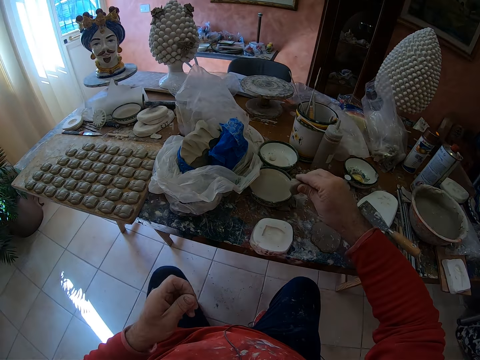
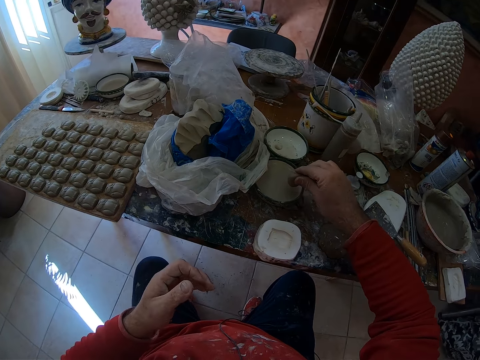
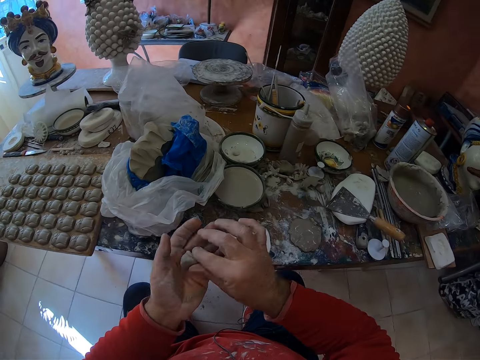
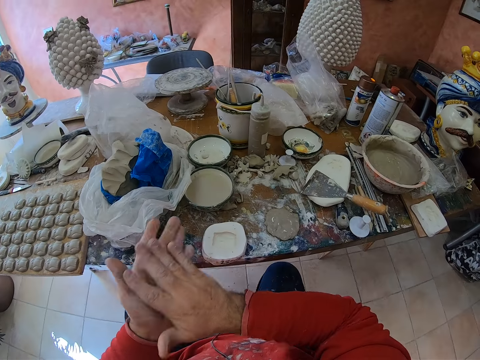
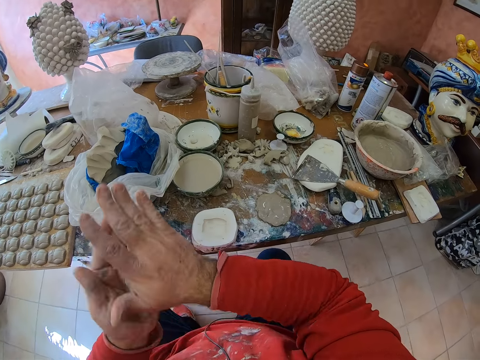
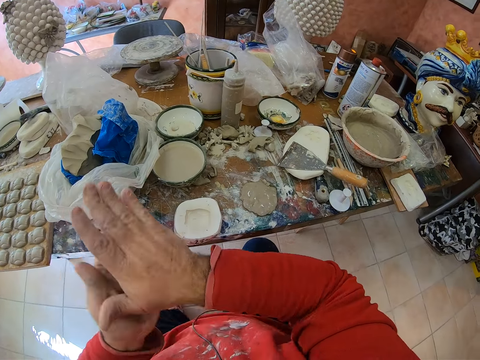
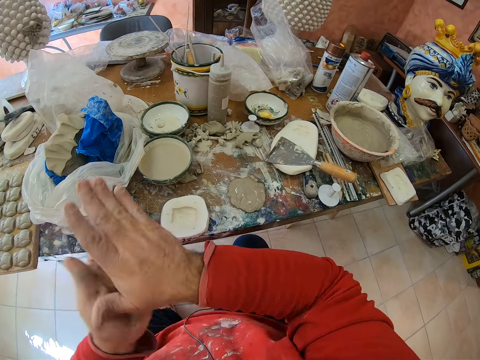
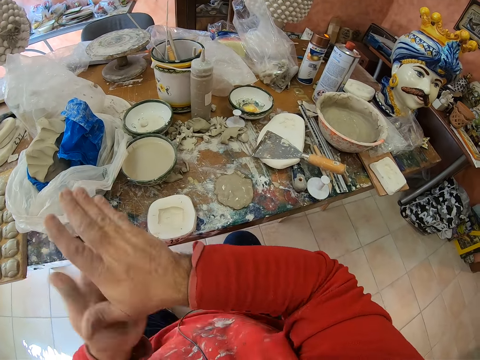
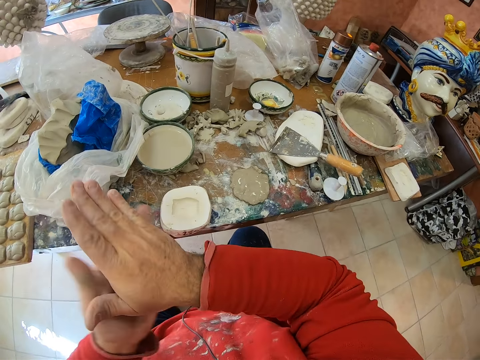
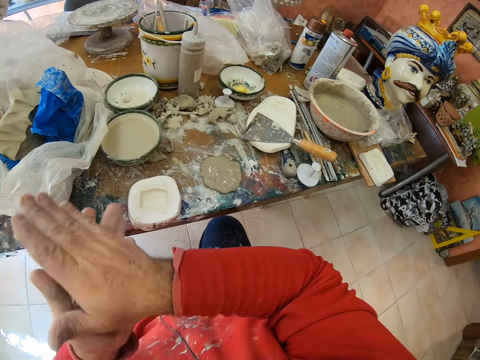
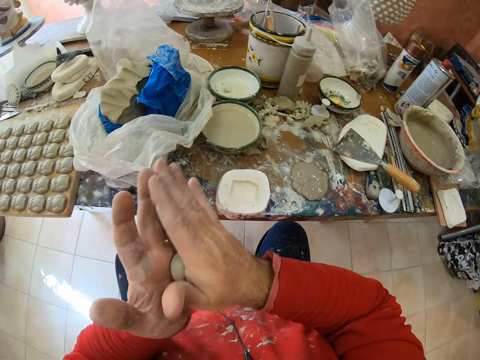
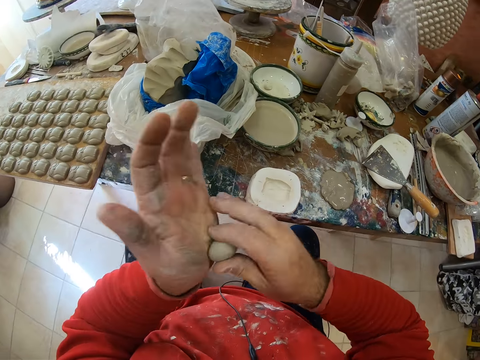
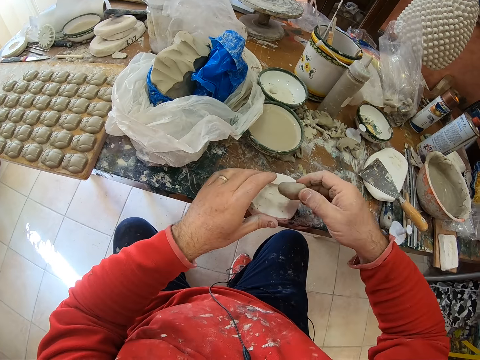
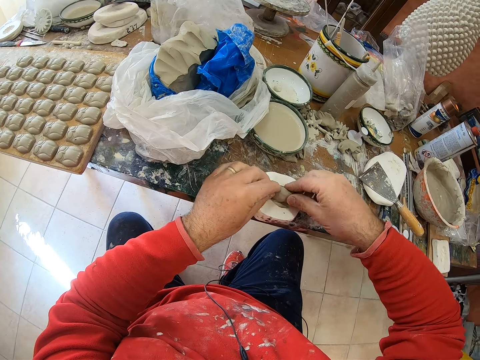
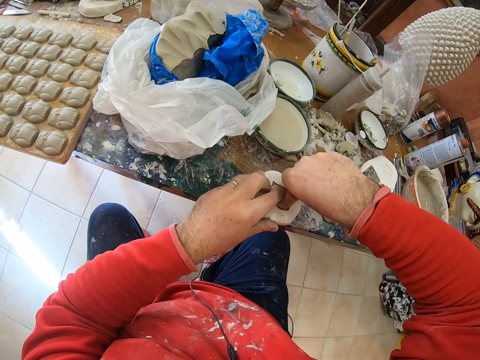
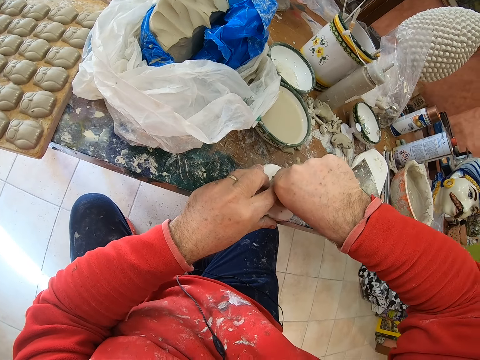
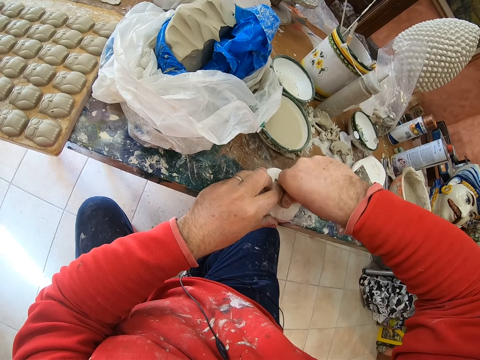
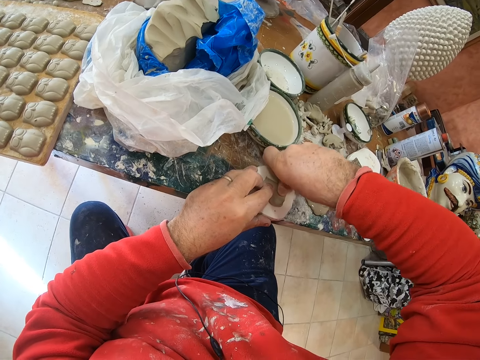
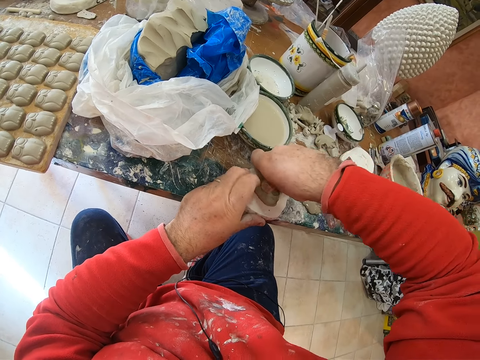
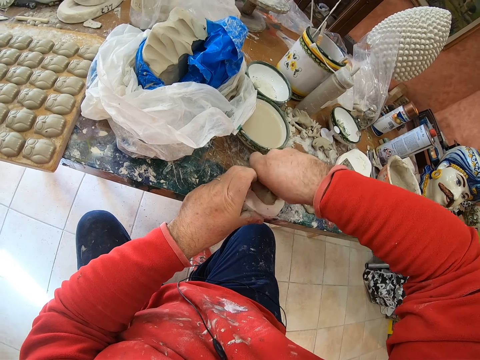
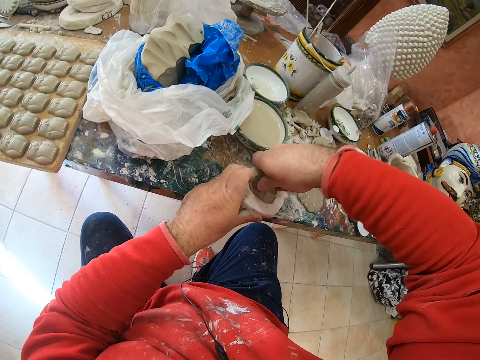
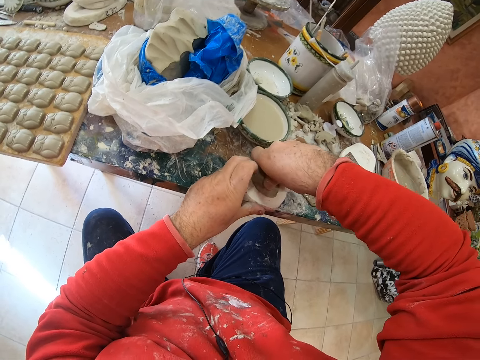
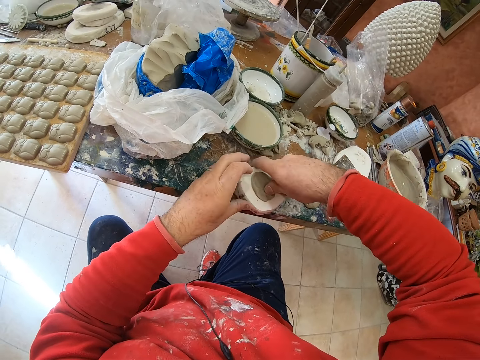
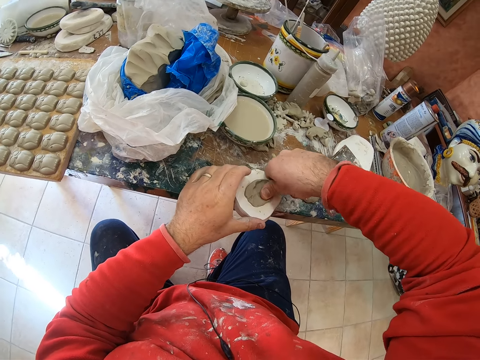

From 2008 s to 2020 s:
The camera wearer dips the clay mold into water. He rolls the clay mold in his hands. He presses the clay mold on a mold shaper.

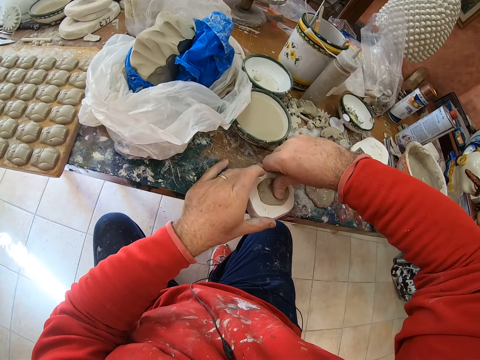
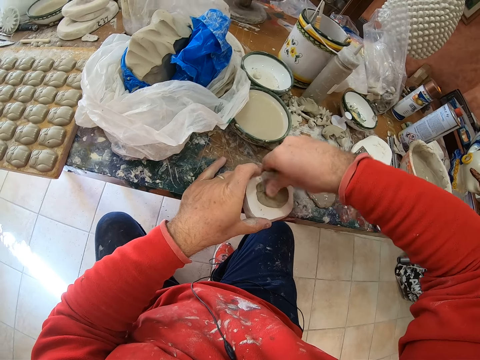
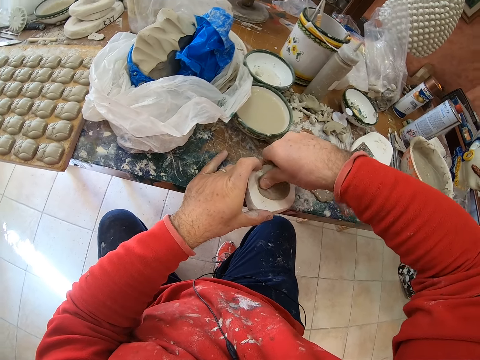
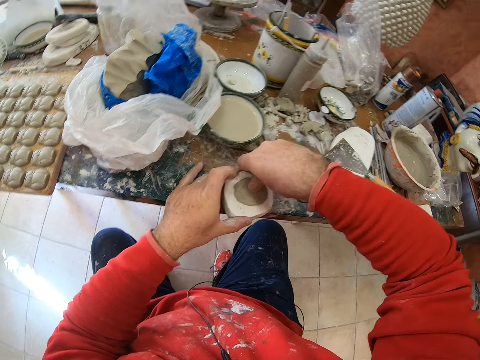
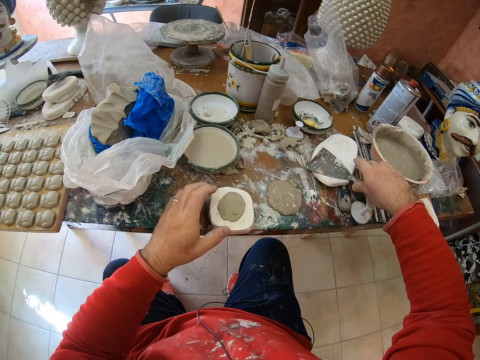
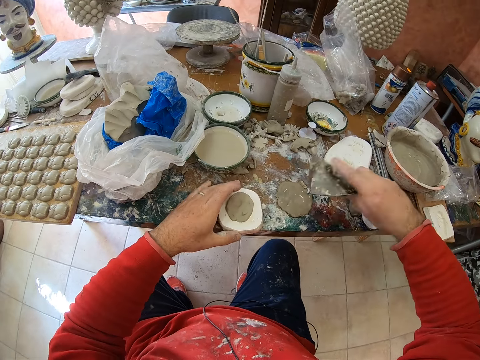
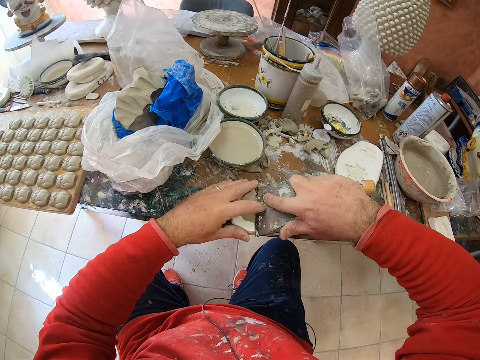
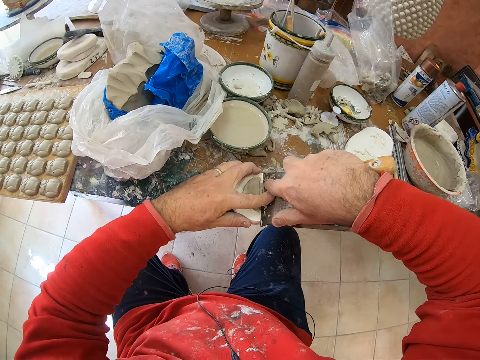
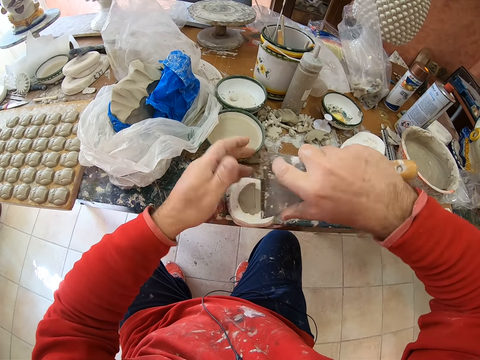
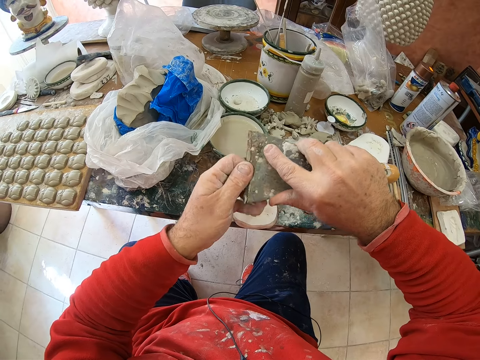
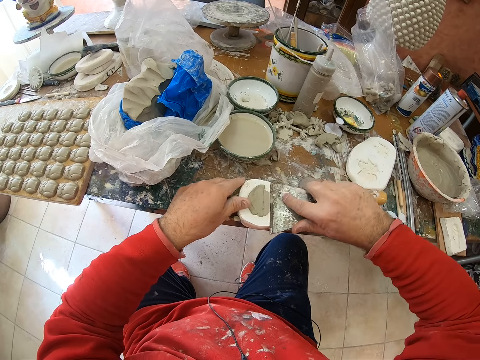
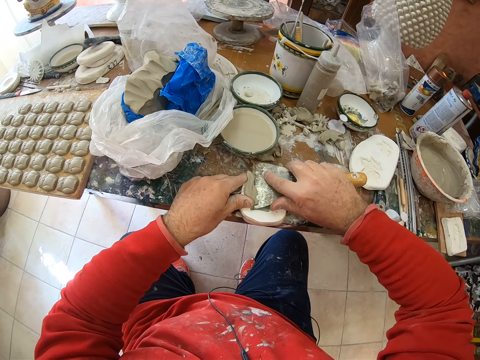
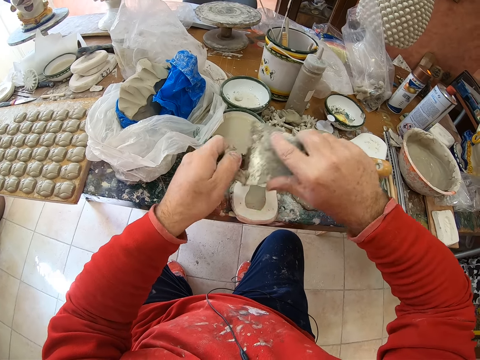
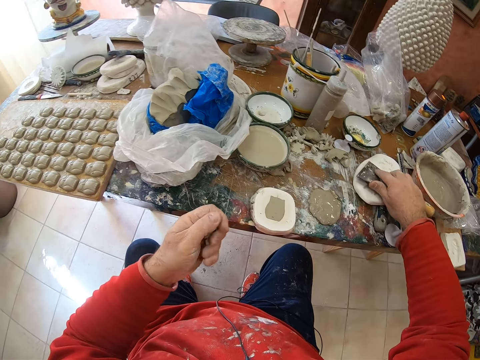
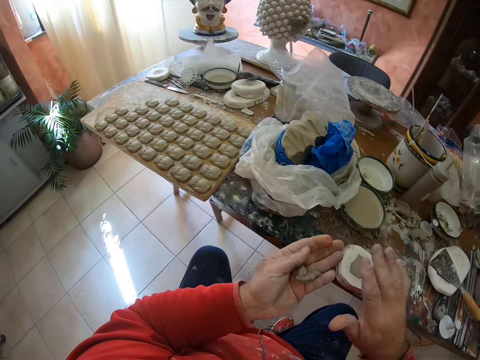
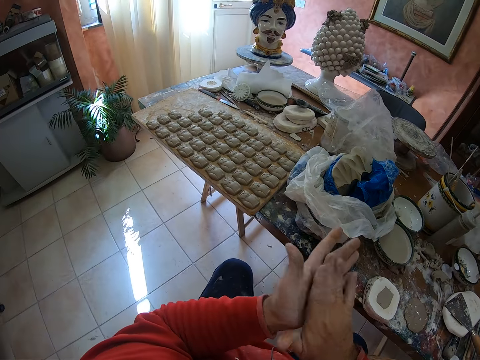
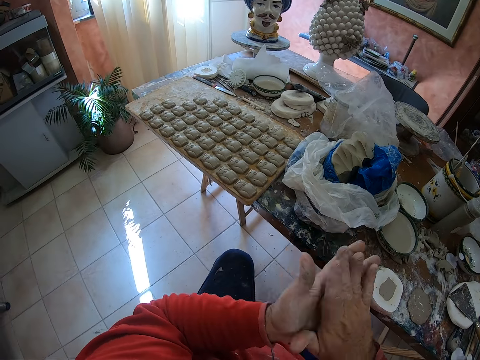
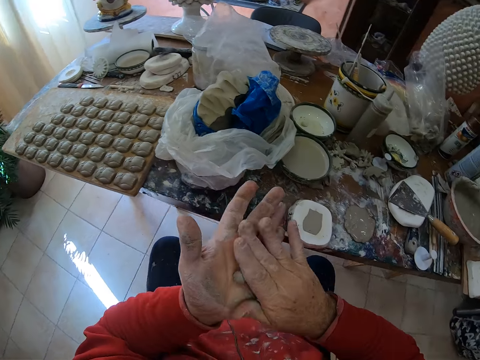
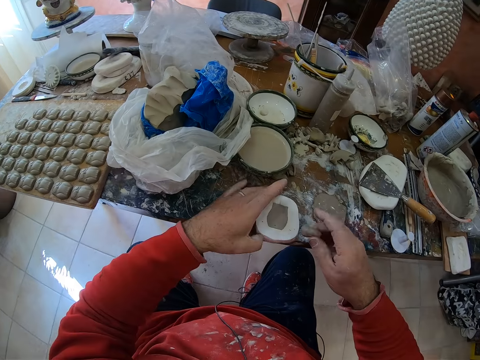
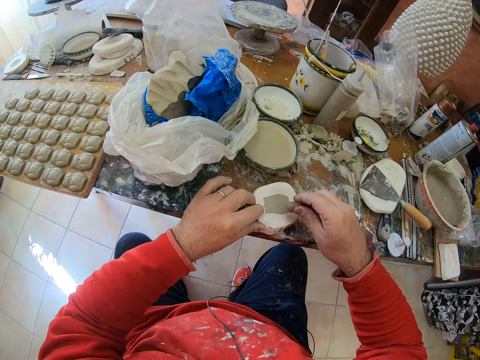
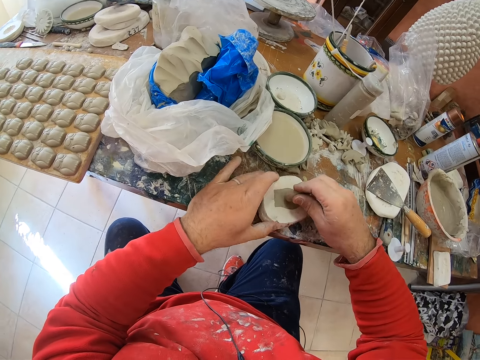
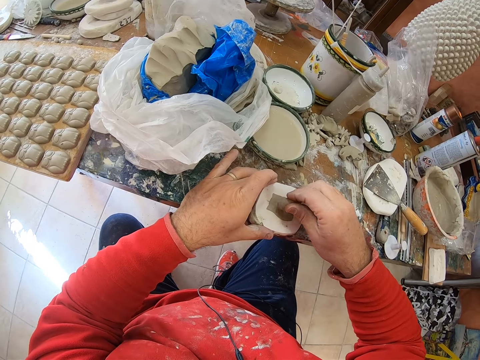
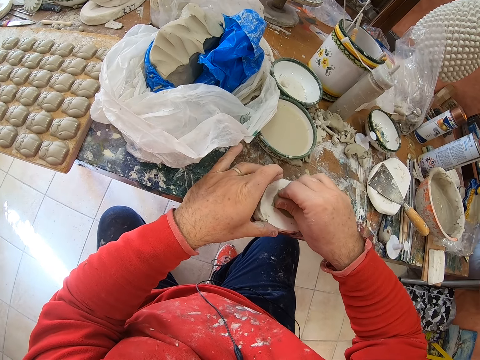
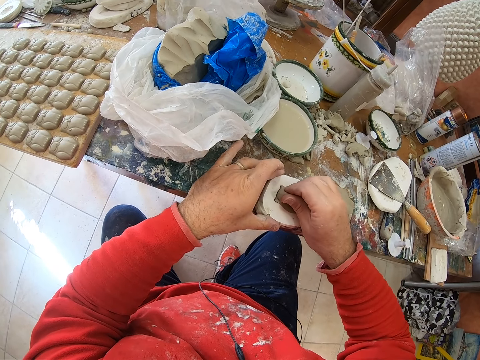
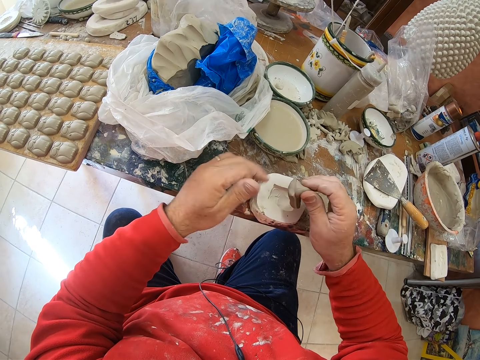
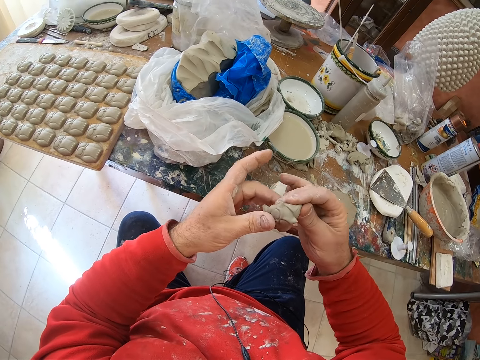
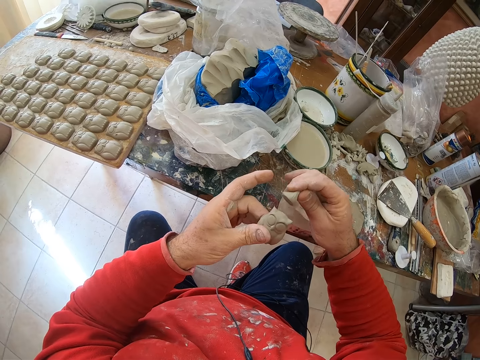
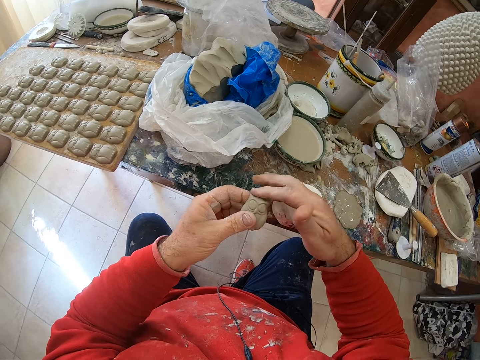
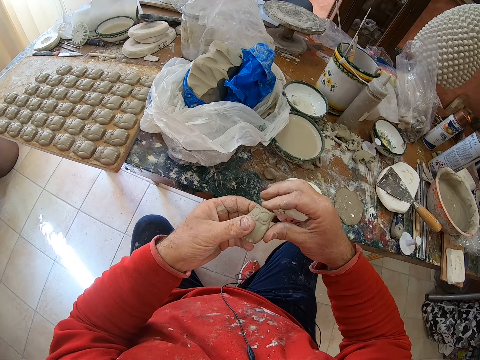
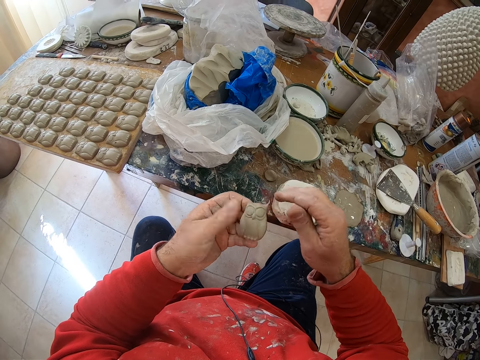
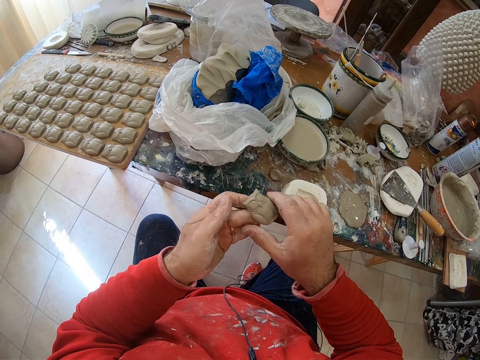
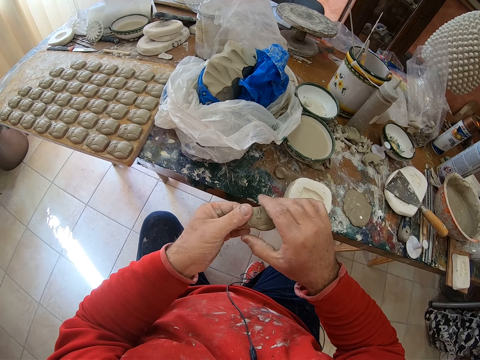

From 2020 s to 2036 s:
The camera wearer picks a scraper on the table. He cuts the excess mud in the tool shaper or mold shaper with the scraper. He drops the scraper on the table. He rolls the cut mud in his hands. He scoops a mold from the tool shaper with the mud. He presses the clay mold on the mold shaper. He pulls an owl shaped mold from the mold shaper. He drops the mud on the table. He smoothens the owl molding's edges in his hands.
